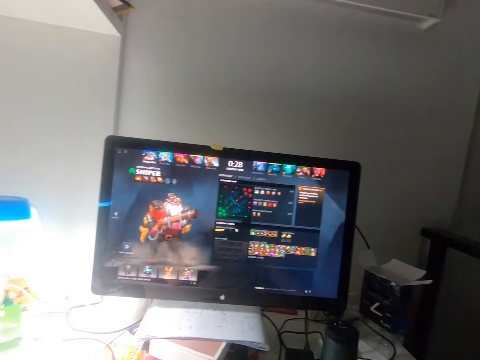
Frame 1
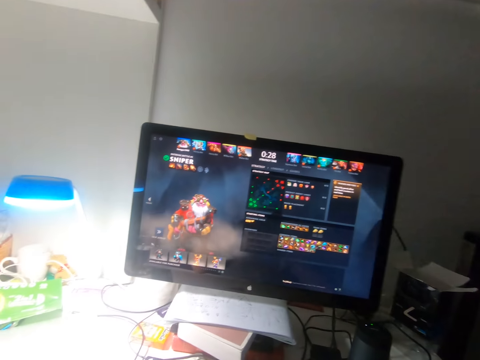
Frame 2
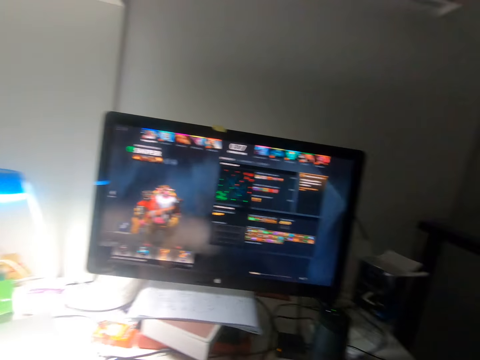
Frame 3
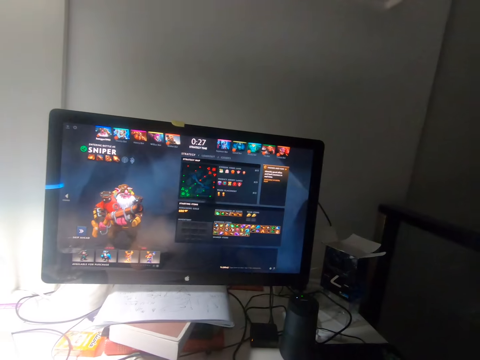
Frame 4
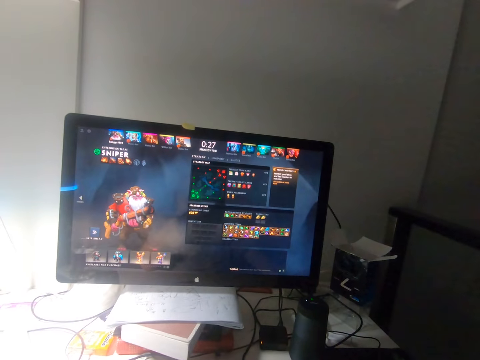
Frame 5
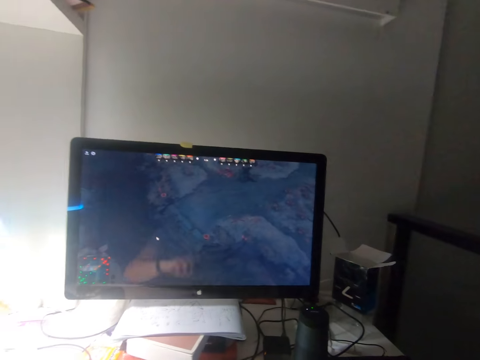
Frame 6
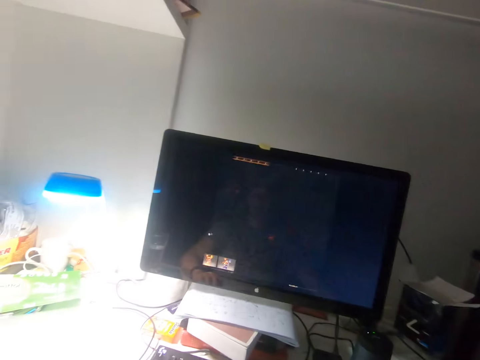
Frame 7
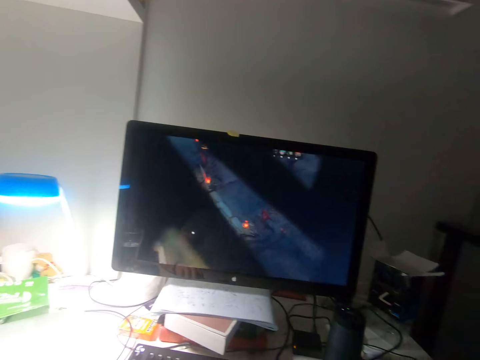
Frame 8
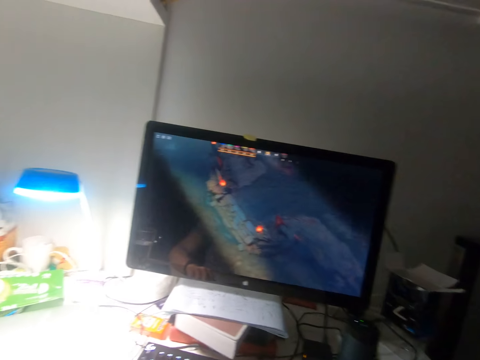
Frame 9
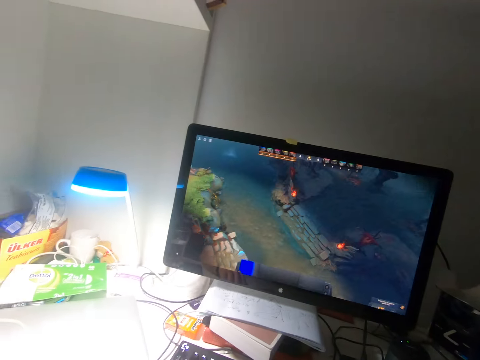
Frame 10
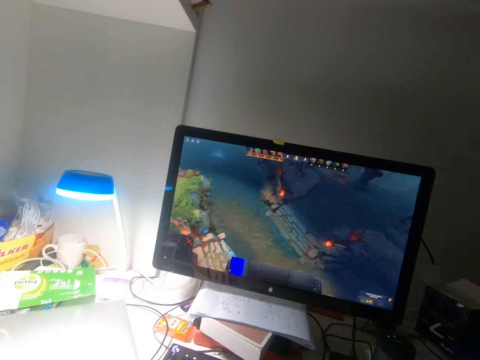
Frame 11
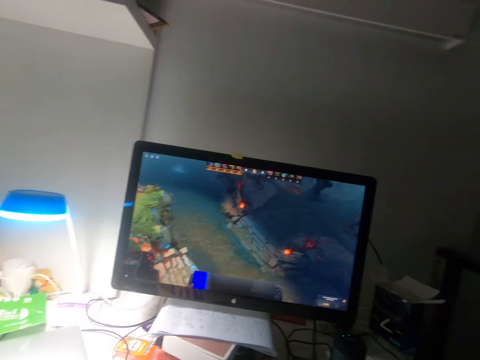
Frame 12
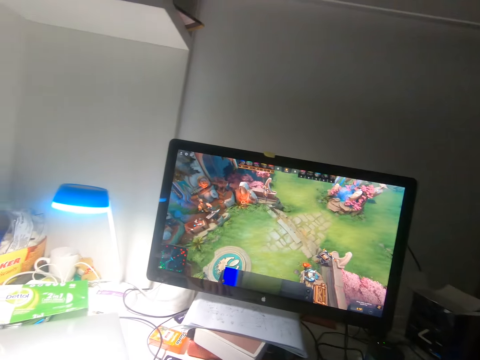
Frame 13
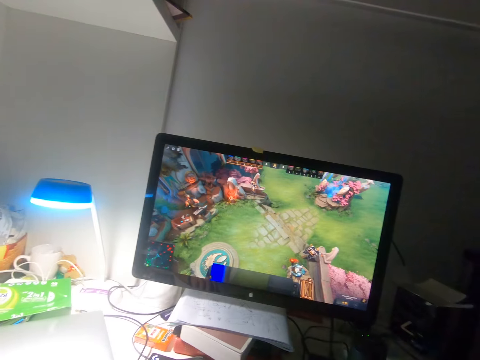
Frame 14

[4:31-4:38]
The camera wearer clicks the mouse.

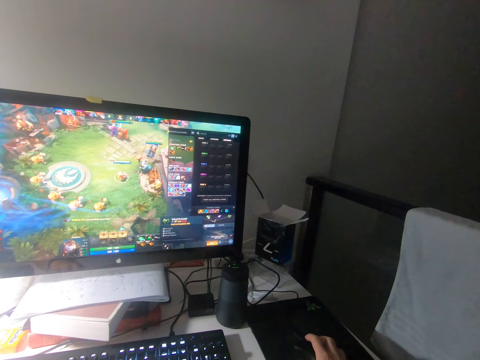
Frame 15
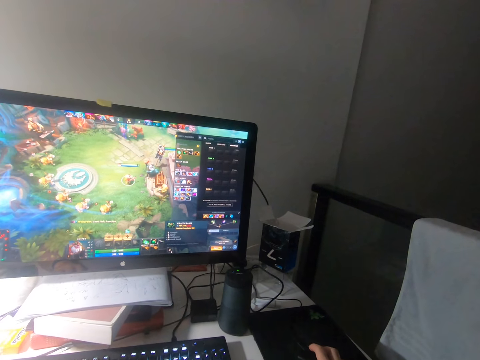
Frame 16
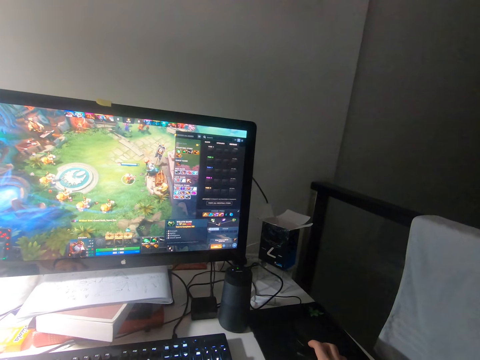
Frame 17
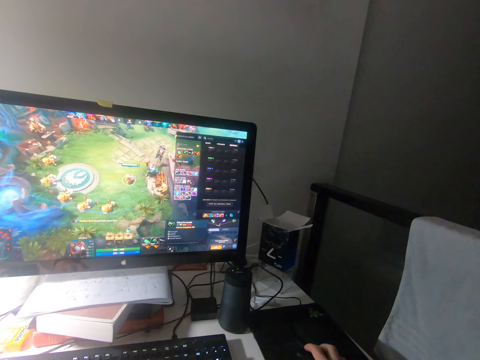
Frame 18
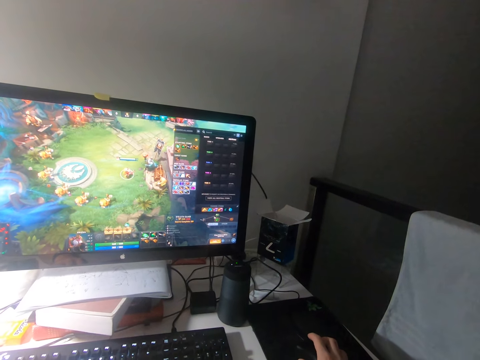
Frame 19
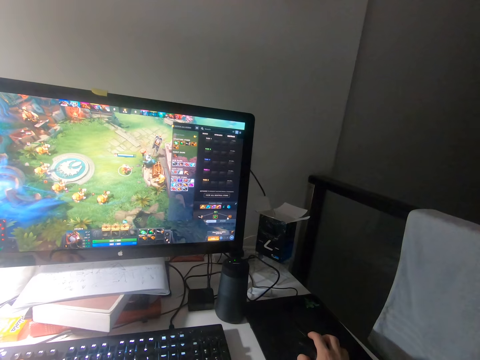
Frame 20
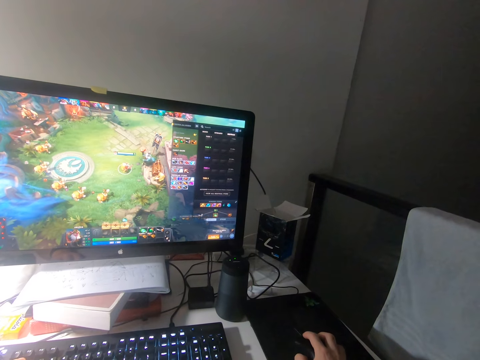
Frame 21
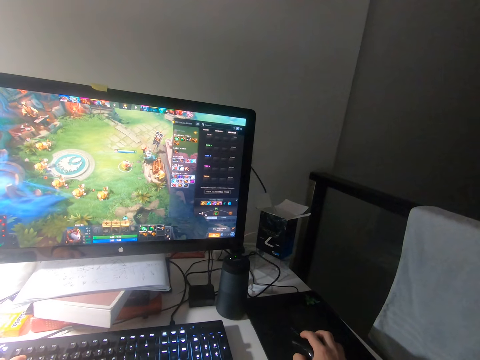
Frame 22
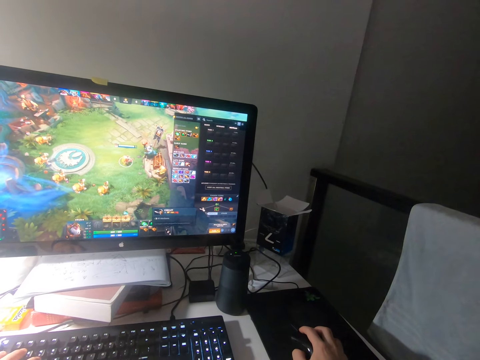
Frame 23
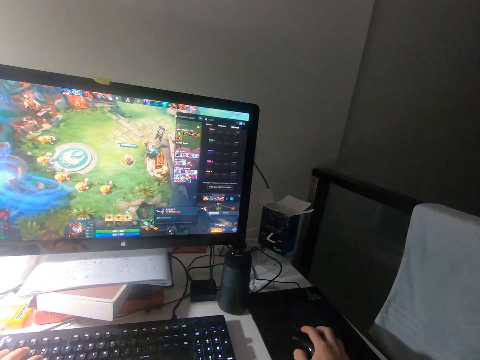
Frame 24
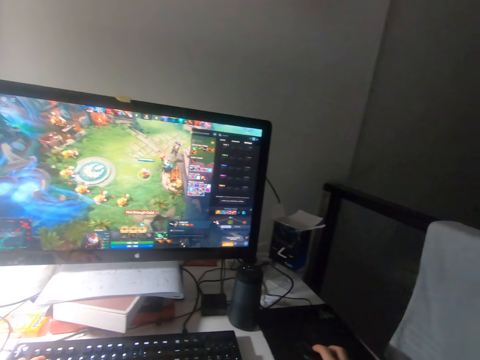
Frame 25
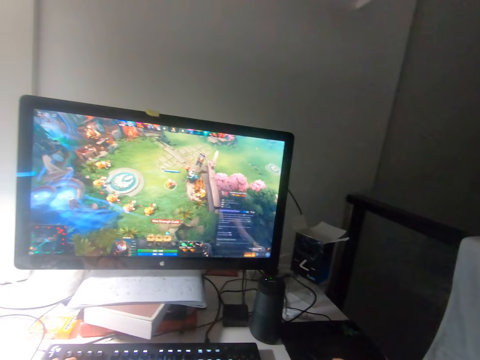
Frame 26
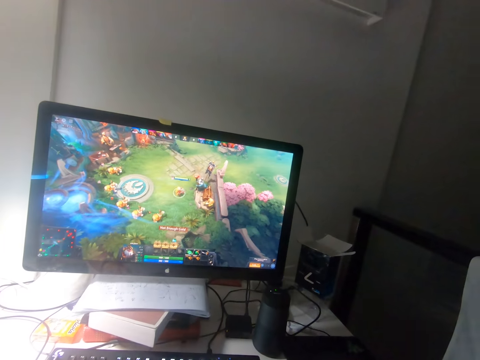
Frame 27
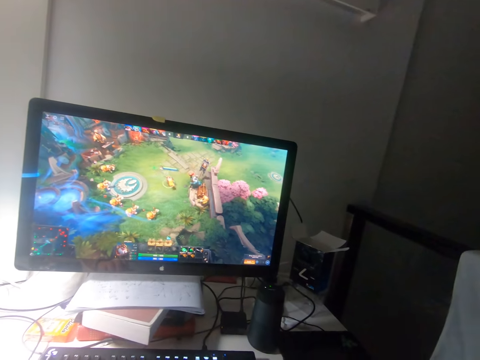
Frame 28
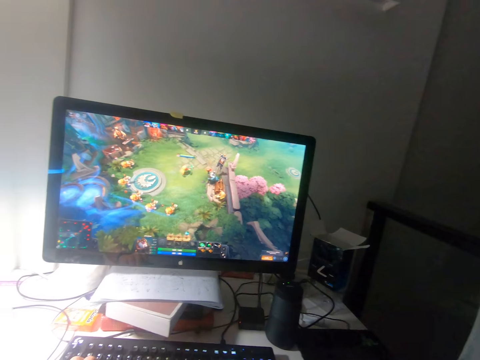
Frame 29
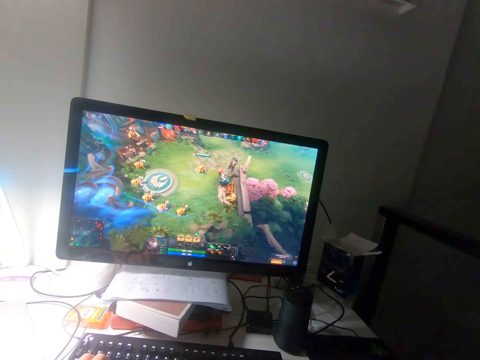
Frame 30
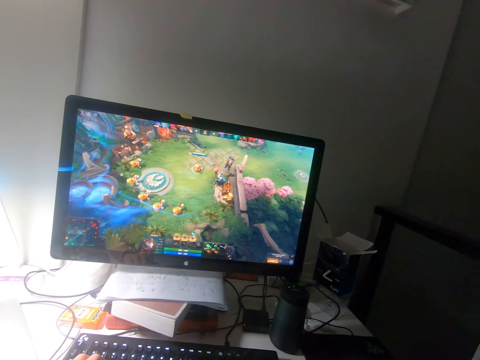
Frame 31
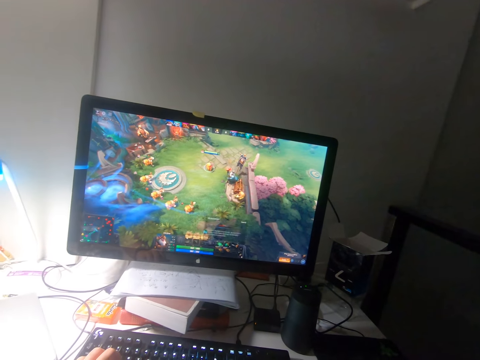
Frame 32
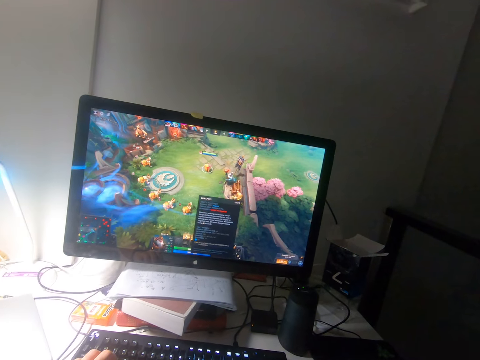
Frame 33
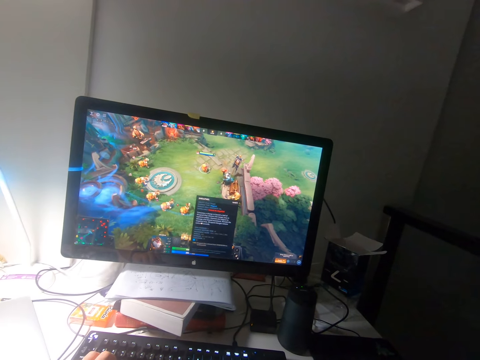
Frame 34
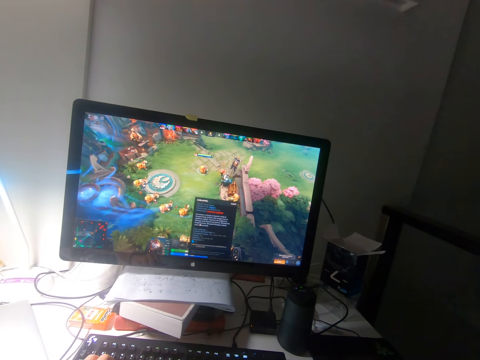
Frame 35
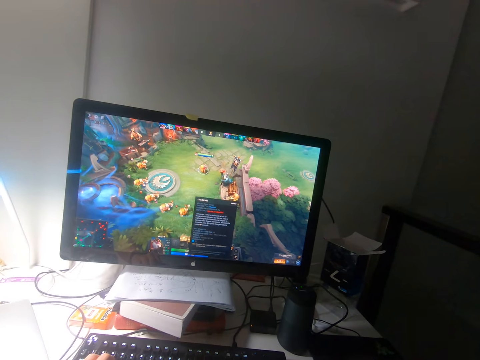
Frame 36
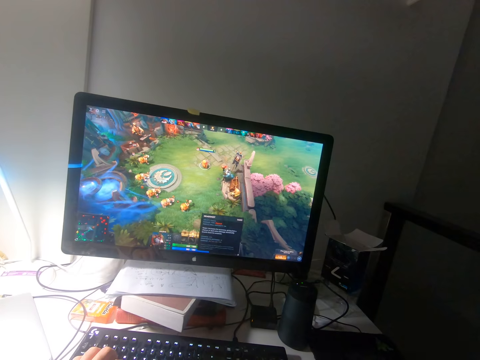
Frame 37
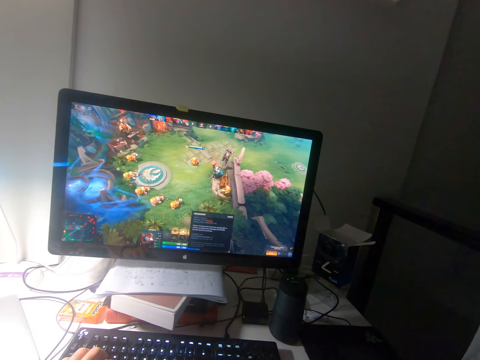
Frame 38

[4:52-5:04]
The camera wearer clicks the mouse on the table with his right hand.

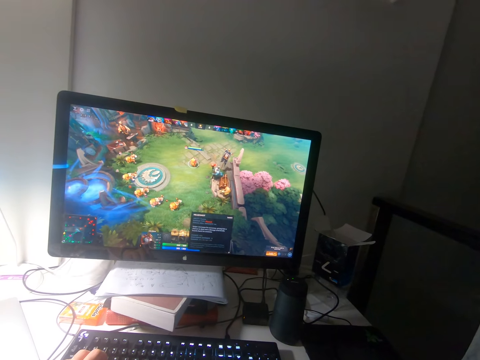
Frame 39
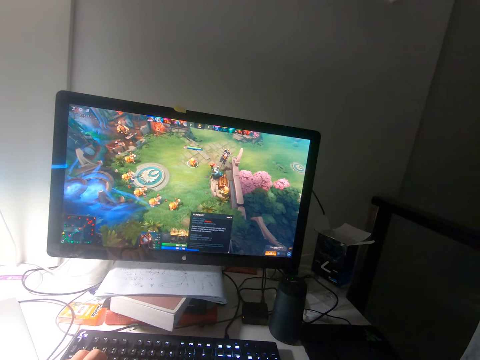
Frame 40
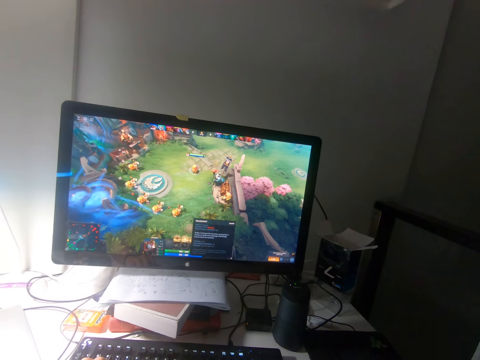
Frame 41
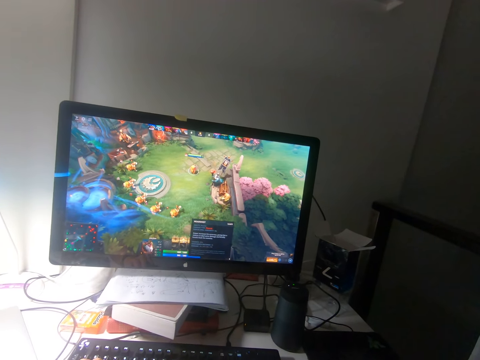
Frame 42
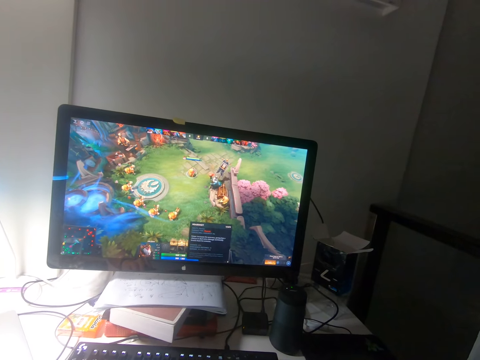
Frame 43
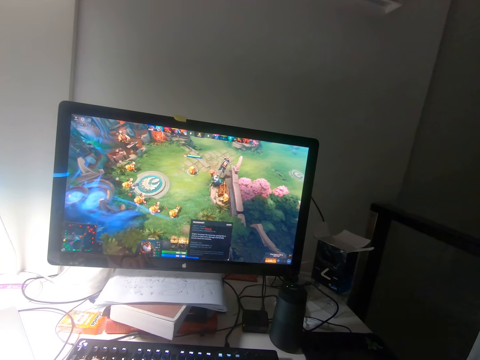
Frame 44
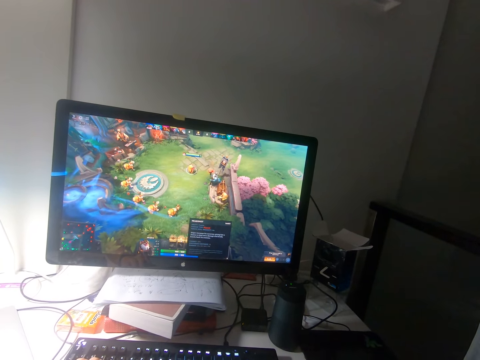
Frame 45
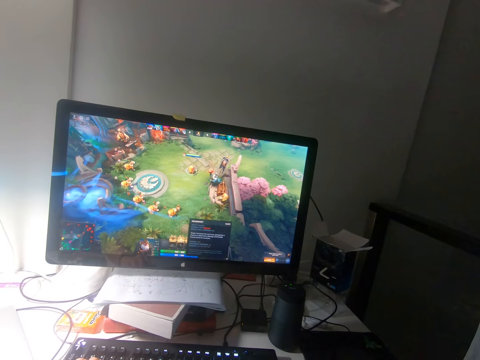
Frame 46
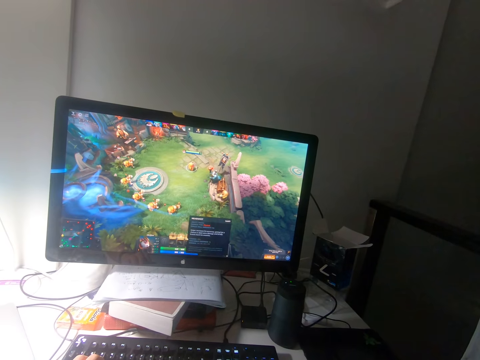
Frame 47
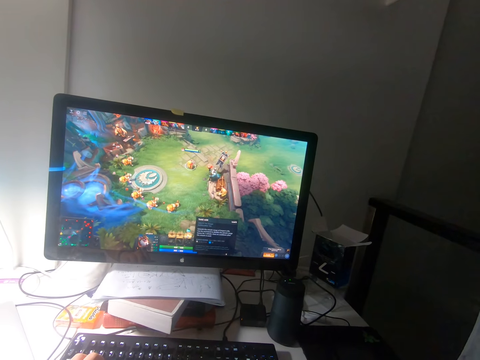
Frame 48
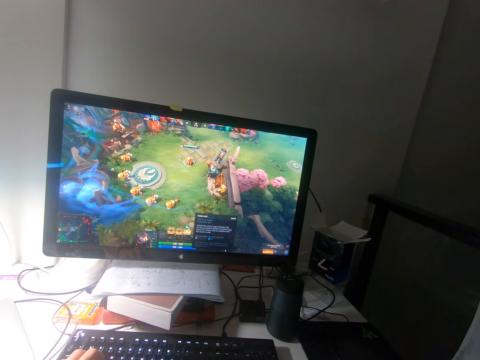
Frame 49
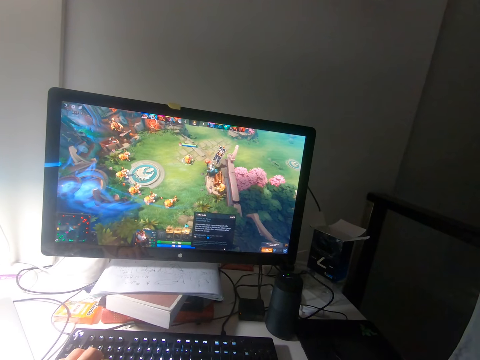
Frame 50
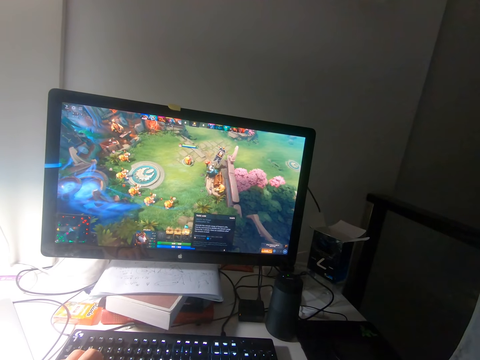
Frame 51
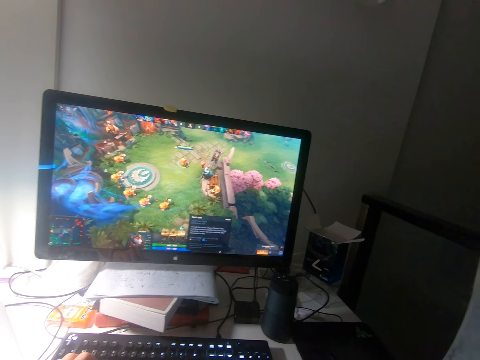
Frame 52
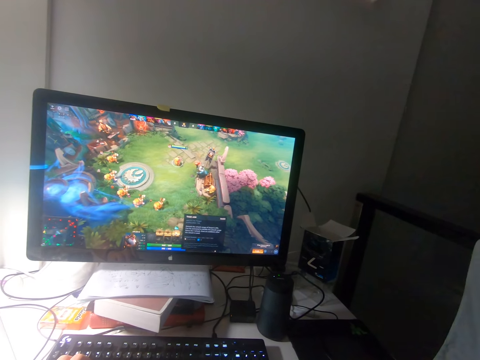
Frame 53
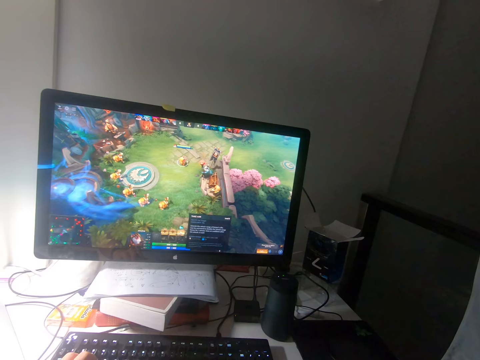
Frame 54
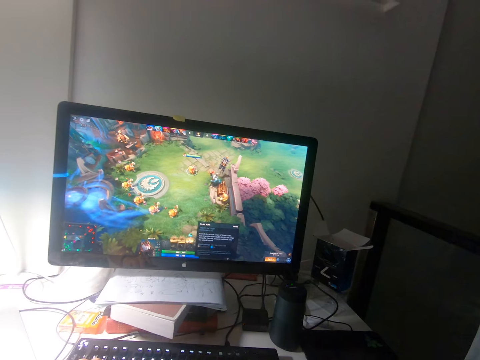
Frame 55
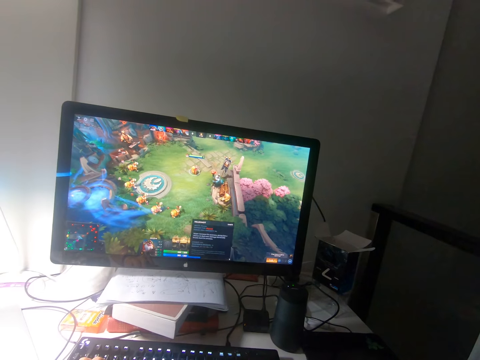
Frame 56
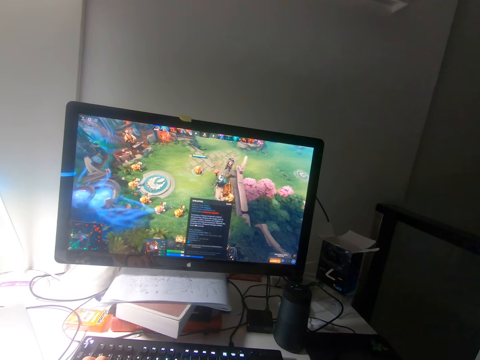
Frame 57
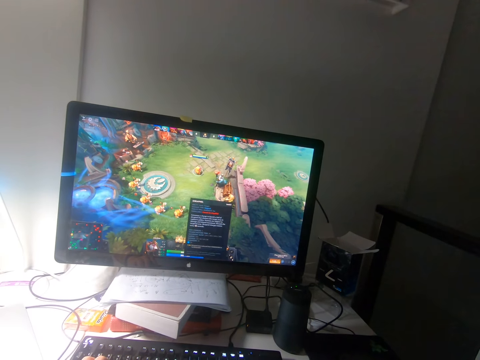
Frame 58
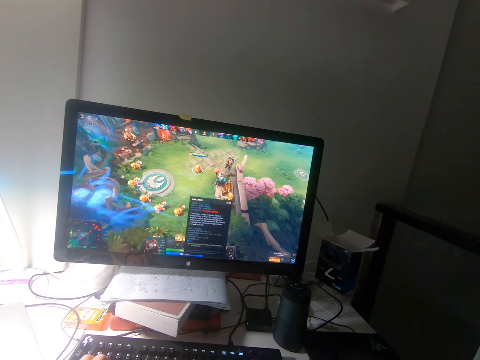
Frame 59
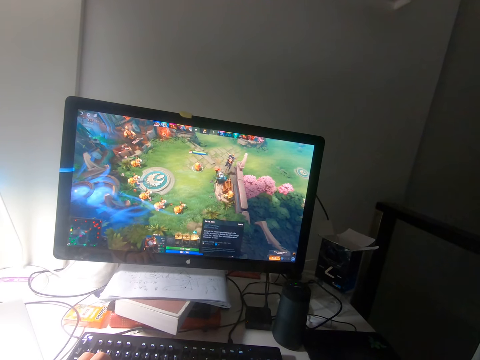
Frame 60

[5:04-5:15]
The camera wearer looks at the screen.
